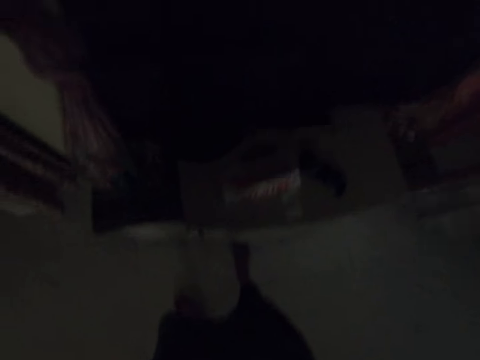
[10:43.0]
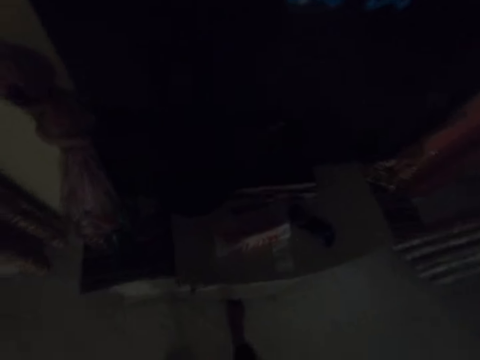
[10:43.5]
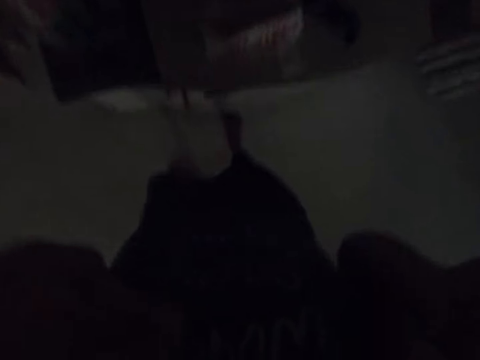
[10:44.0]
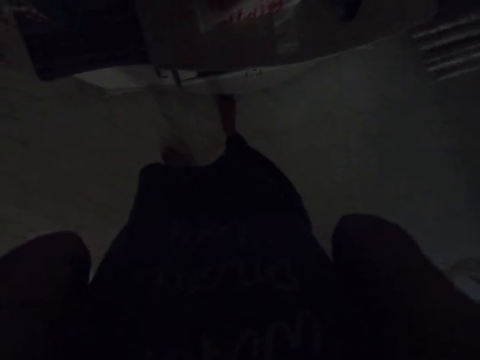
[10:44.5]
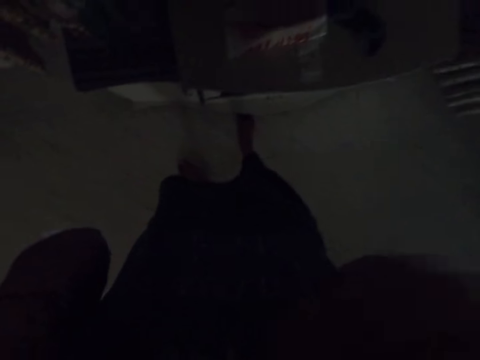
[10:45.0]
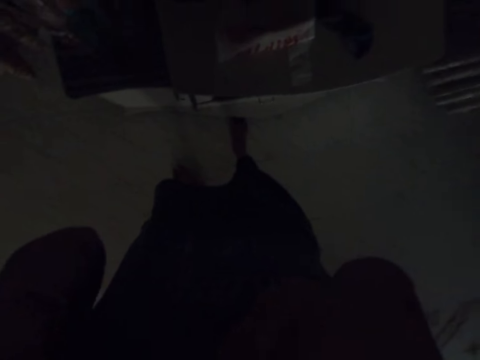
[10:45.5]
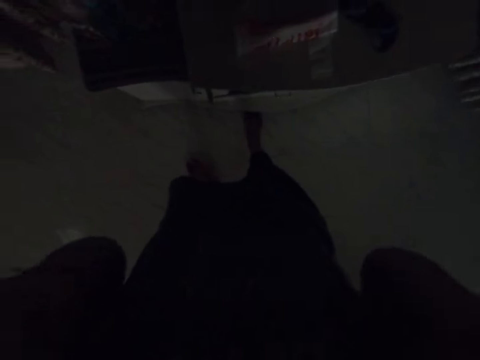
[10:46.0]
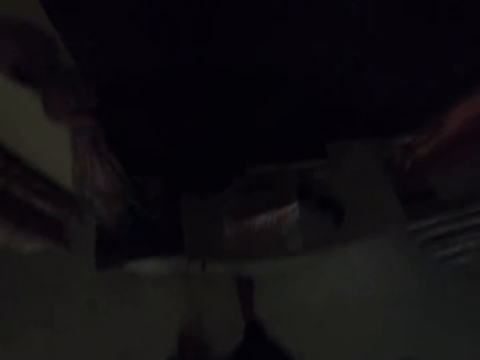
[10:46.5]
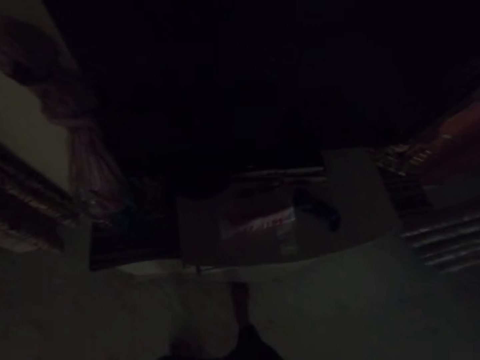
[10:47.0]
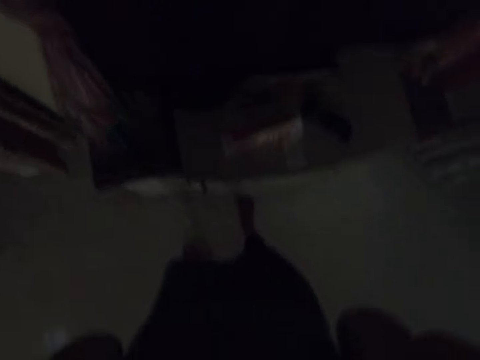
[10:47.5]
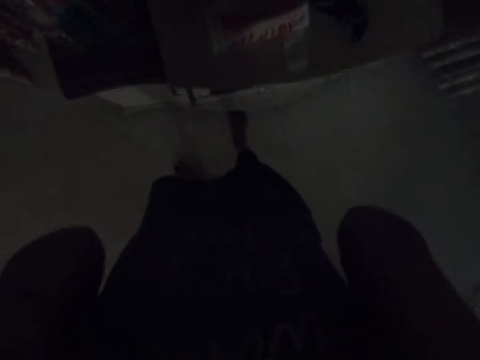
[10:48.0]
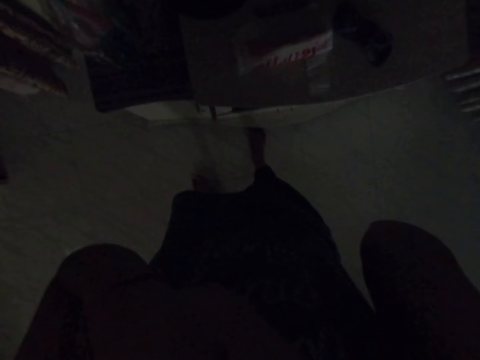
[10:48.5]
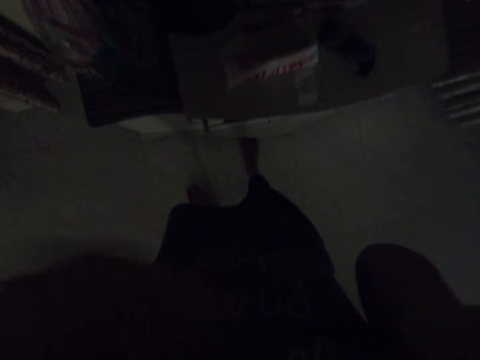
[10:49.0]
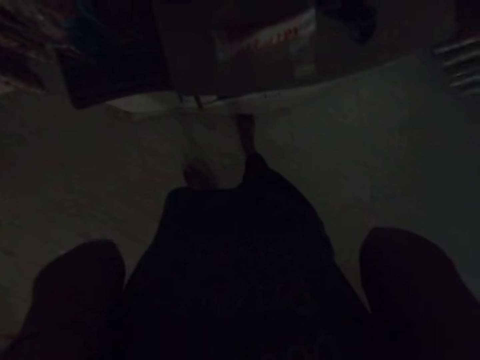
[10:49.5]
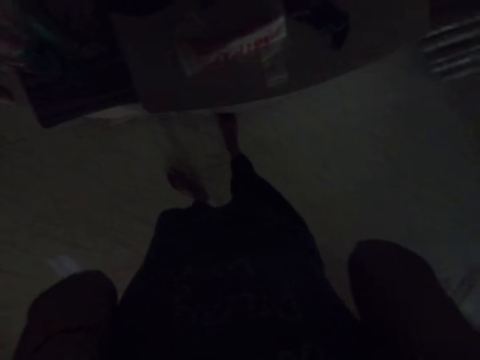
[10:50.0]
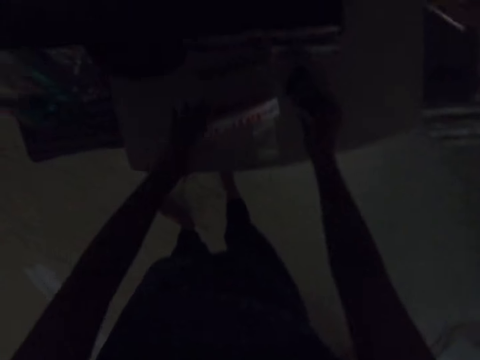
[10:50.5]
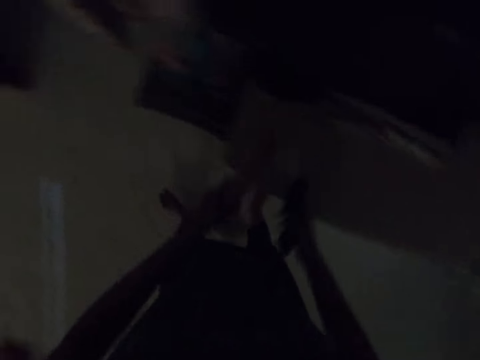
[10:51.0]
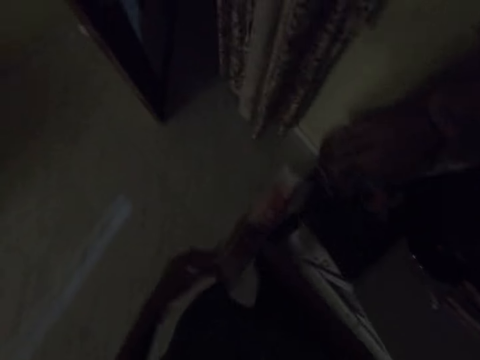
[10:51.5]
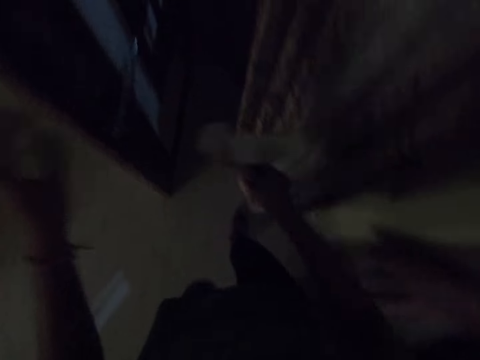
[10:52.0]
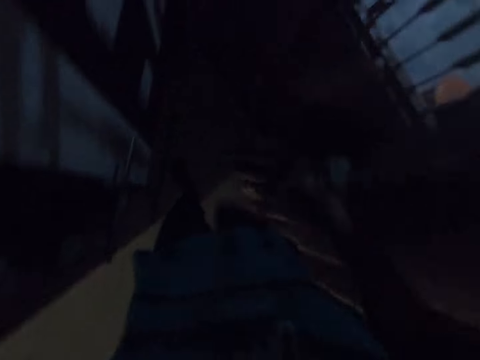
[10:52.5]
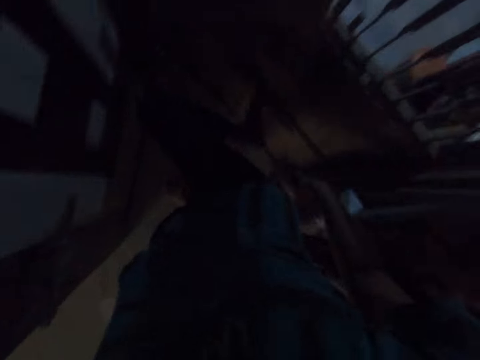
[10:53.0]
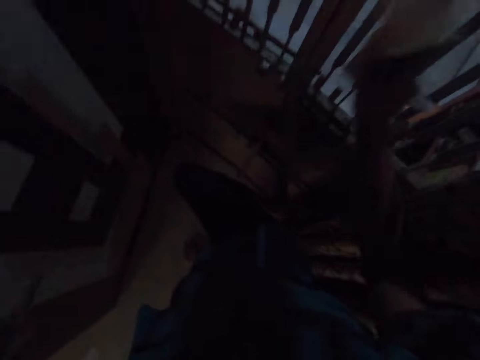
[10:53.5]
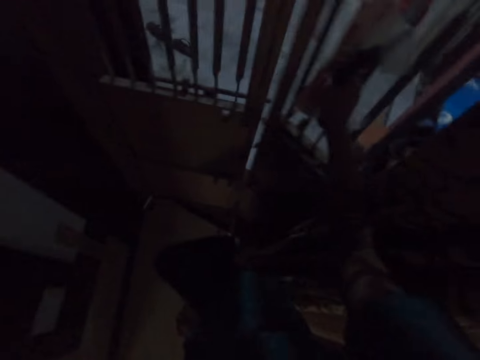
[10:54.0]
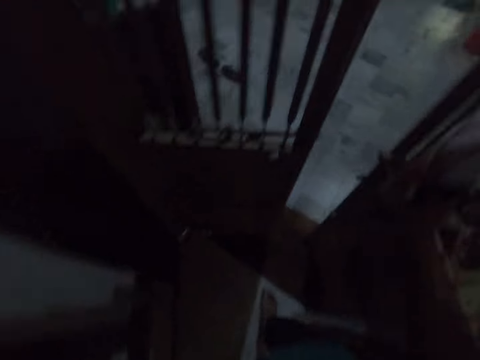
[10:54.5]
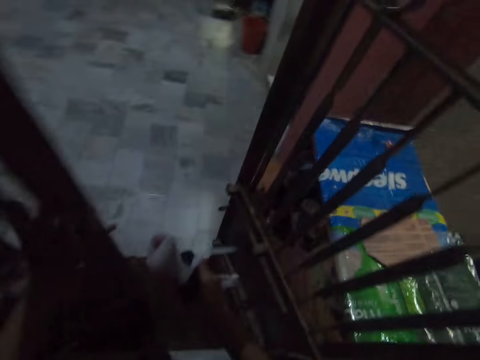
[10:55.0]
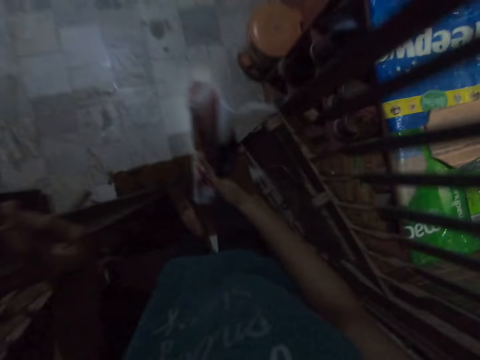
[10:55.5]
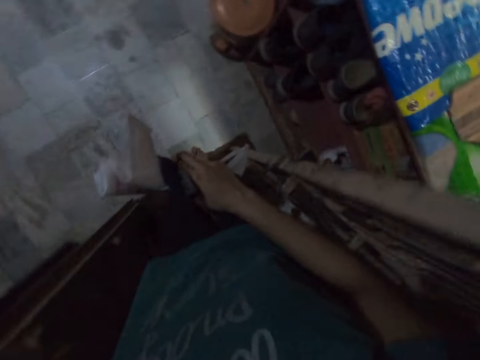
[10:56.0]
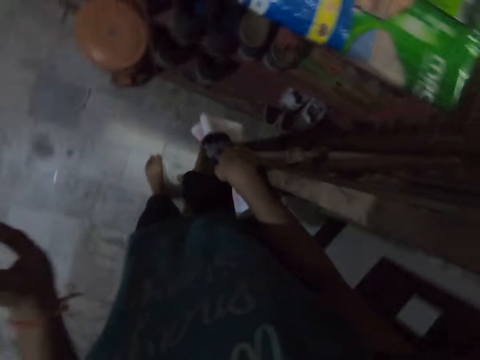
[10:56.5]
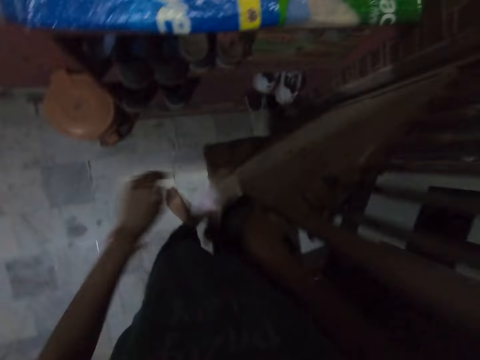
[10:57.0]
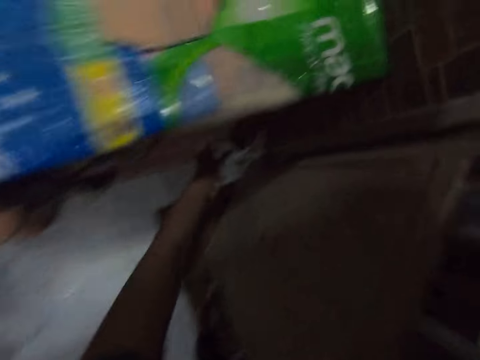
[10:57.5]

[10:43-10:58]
The camera wearer picks up the nylon paper from the table with her left hand. She picks up the pair of socks from the table with her right hand. She passes the nylon in her left hand to her right hand. She moves a curtain with her right hand. She walks inside the house. She opens a gate with her right hand. She opens the gate with her left hand.

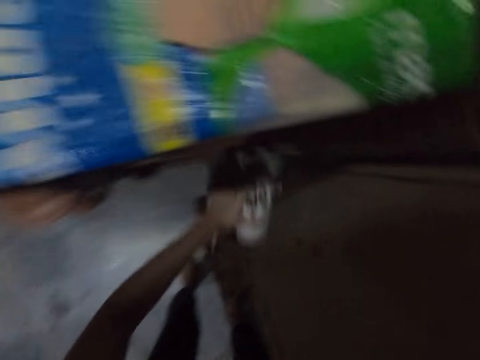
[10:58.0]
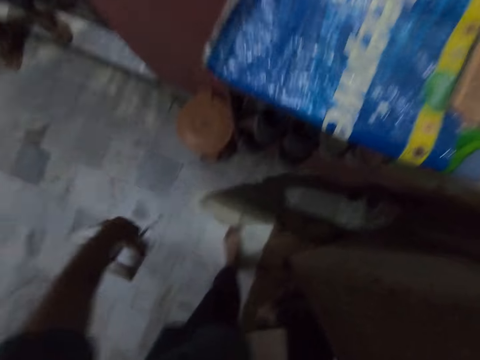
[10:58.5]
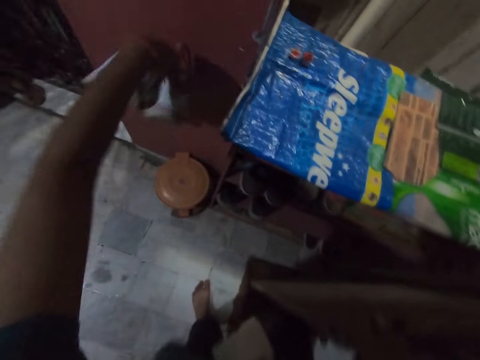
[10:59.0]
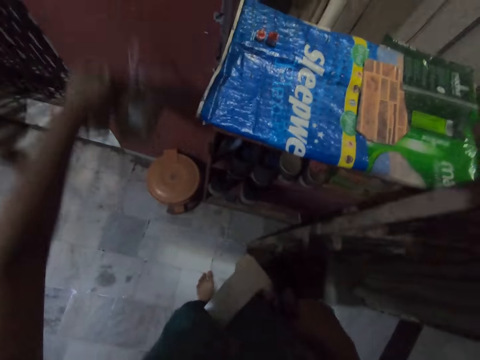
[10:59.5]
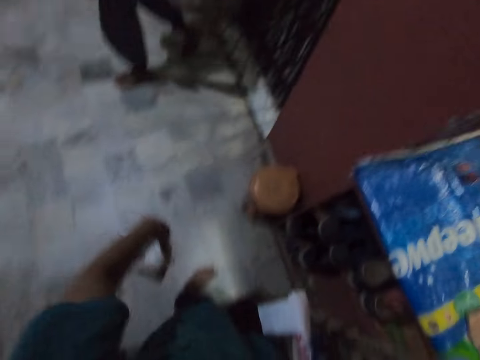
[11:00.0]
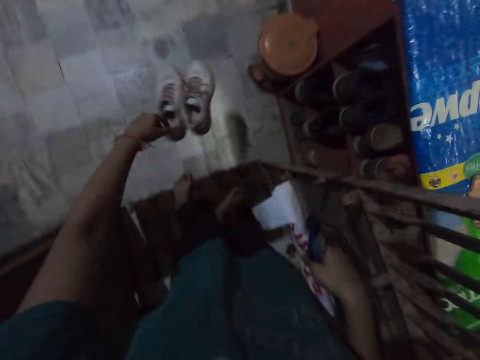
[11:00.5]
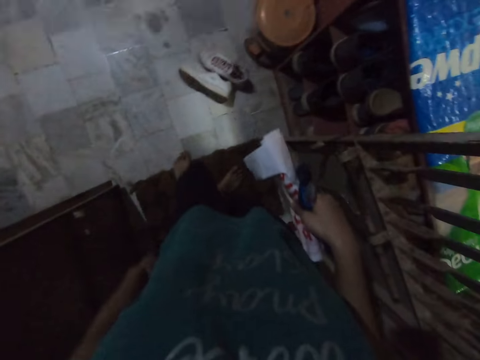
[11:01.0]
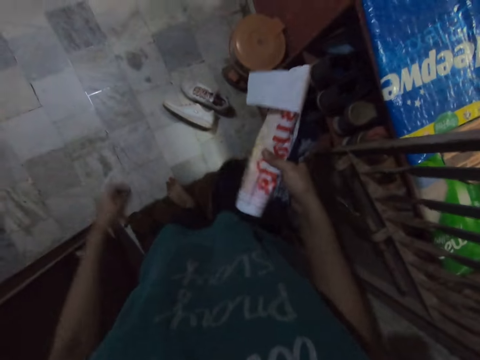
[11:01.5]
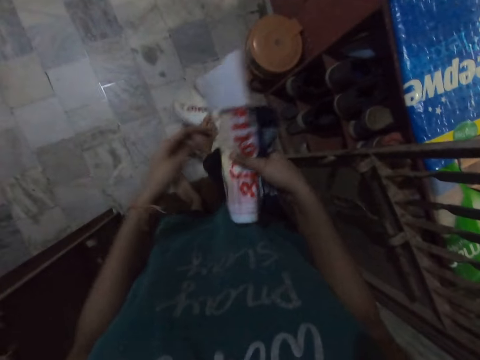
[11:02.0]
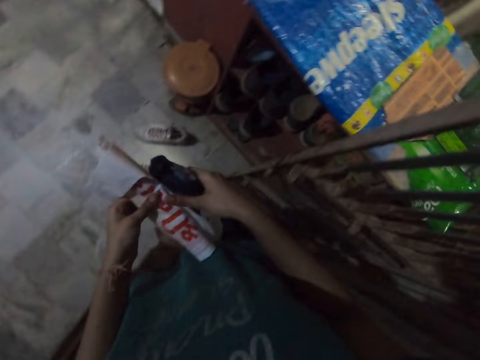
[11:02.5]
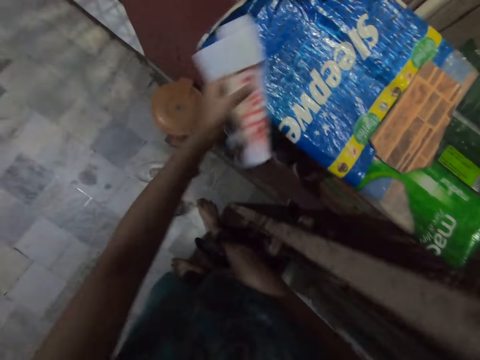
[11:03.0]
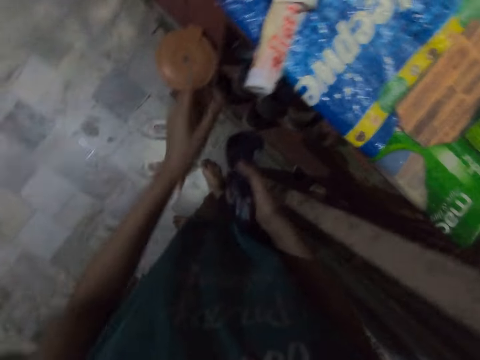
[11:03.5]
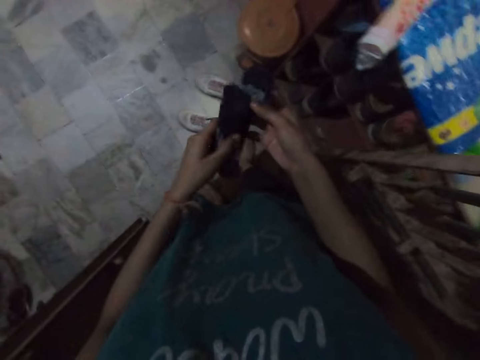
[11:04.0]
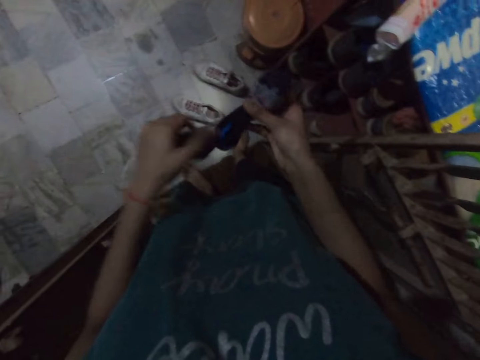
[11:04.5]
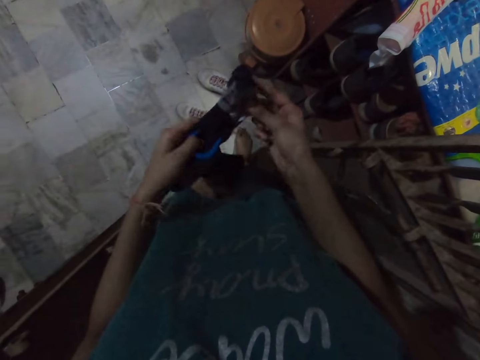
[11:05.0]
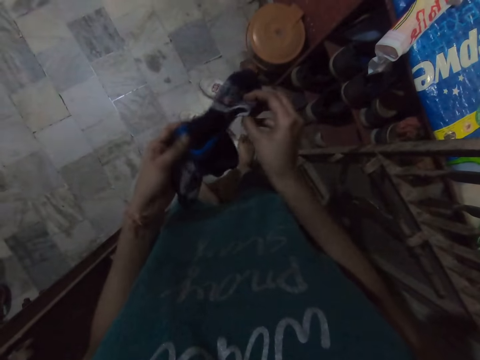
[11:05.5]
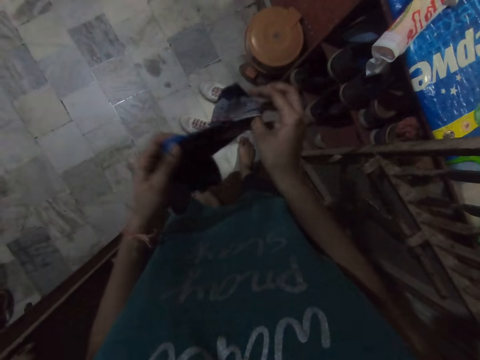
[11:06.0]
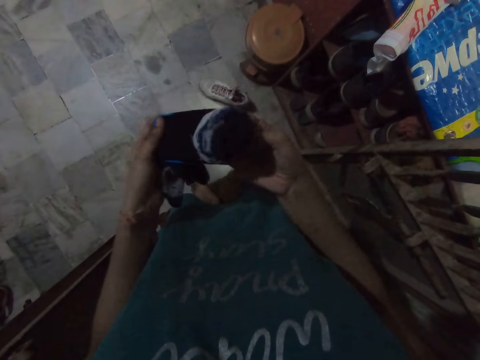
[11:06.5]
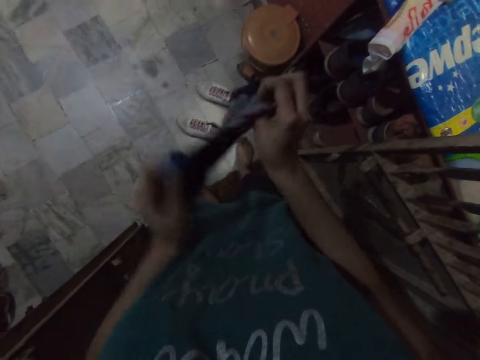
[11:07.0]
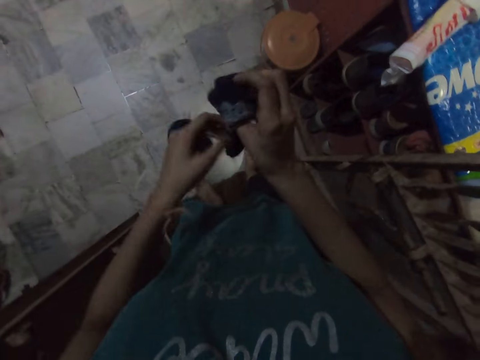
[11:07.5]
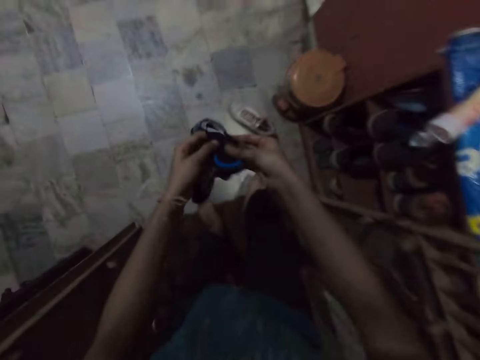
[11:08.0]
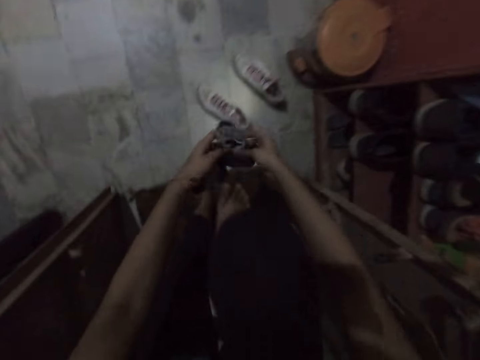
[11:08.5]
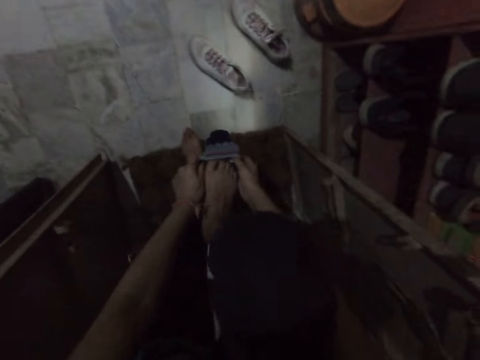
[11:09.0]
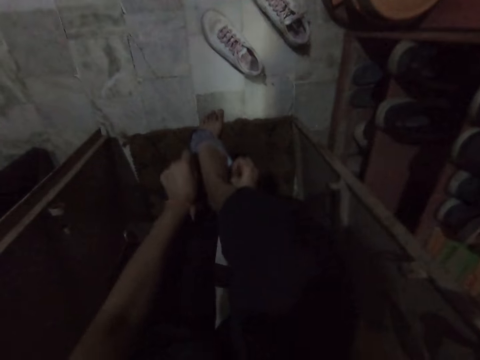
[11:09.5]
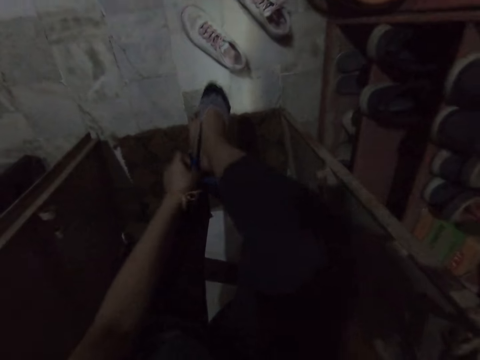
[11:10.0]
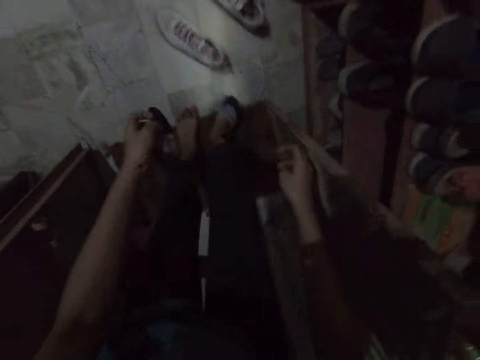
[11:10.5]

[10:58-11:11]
The camera wearer picks up a pair of sneakers from a cupboard with her left hand. She hits the pair of sneakers on the wall with her left hand. She drops the pair of sneakers on the floor with her left hand. She turns the left leg of the sneakers with her right leg. She passes the nylon in her right hand to her left hand. She drops the nylon on the cupboard with her left hand. She passes the pair of socks in her right hand to her left hand. She straightens the right sock with both hands. She turns the socks with her hands. She wears the right sock on her right leg with both hands.
